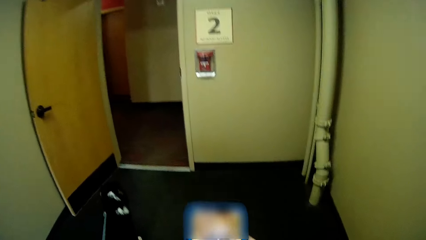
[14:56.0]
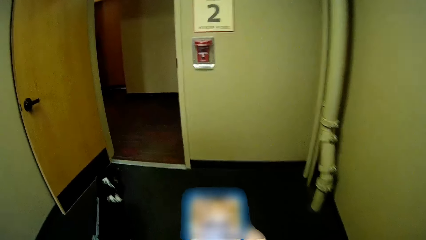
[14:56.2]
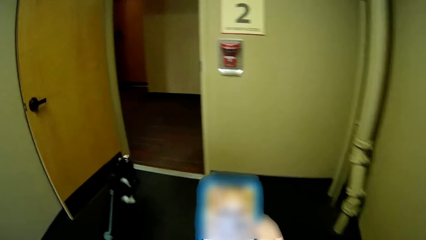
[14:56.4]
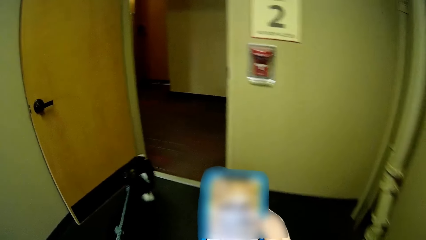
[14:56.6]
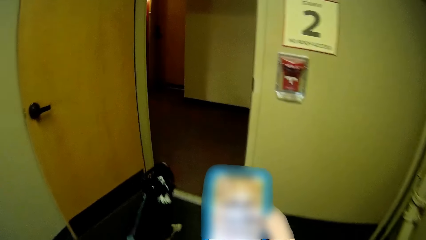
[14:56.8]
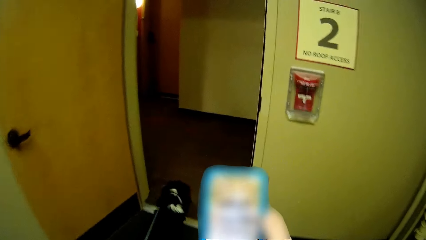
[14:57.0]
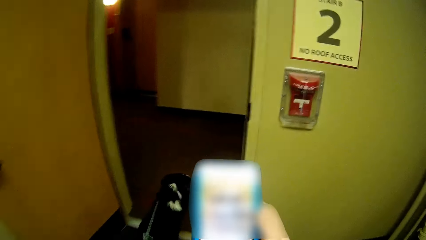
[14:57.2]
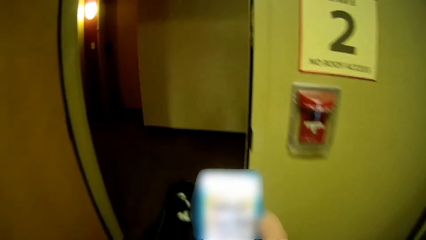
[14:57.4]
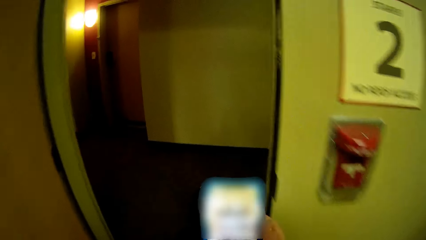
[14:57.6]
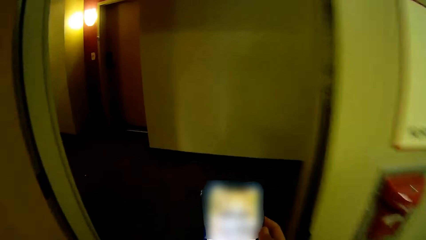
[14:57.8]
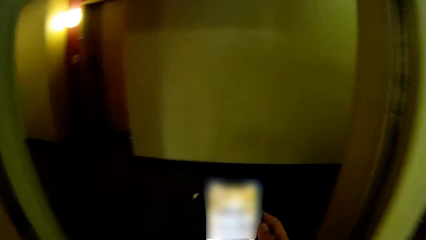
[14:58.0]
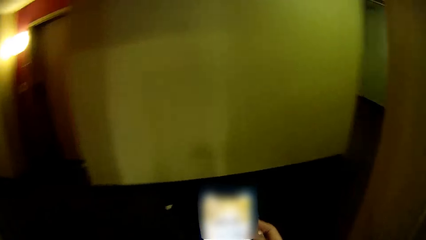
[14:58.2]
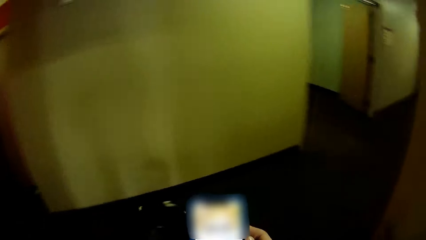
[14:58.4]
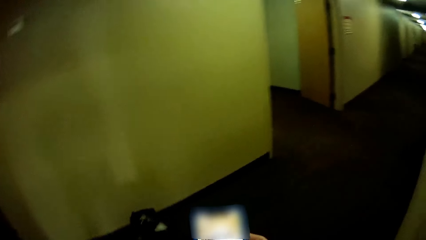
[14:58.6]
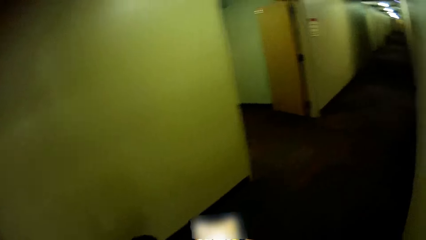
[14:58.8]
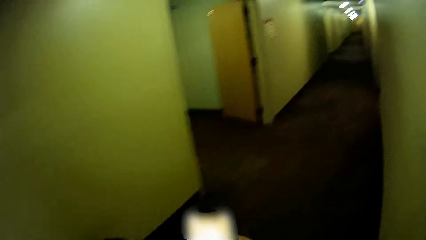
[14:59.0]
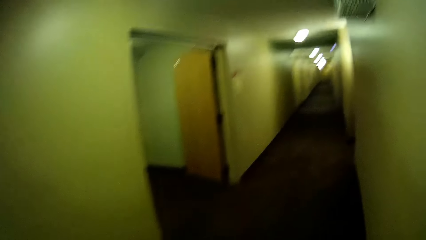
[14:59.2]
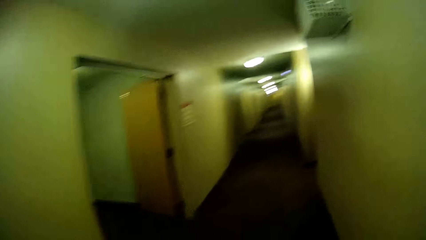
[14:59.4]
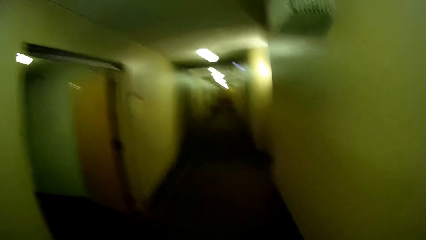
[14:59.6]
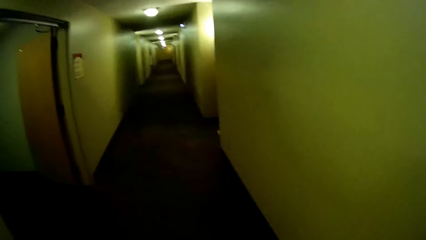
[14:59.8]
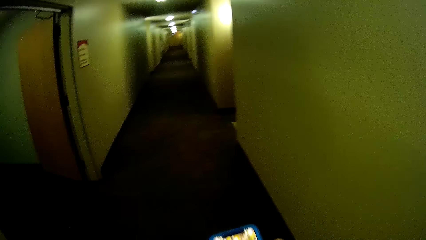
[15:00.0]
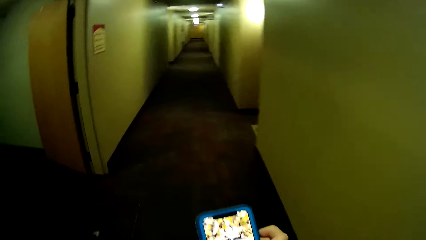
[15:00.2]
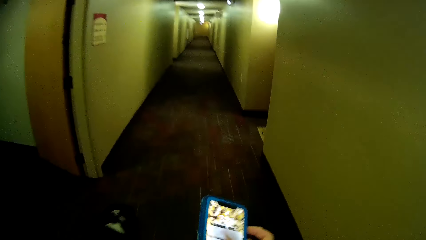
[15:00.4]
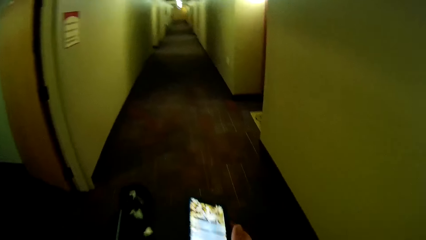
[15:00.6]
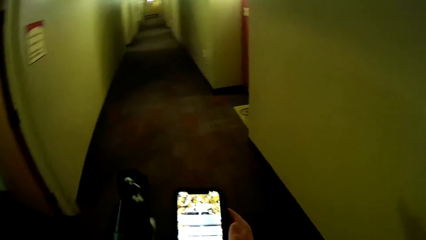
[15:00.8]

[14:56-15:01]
The camera wearer picks up a phone. They scroll through the phone, walk, and guide the dog with the leash.

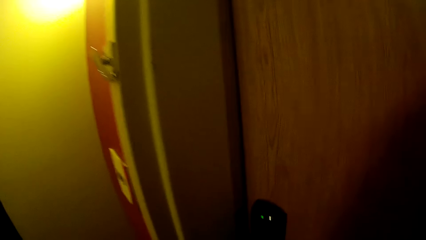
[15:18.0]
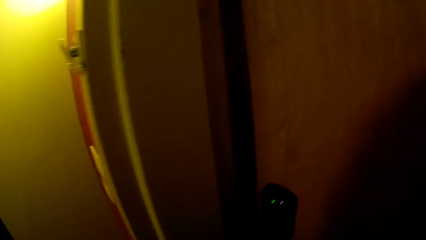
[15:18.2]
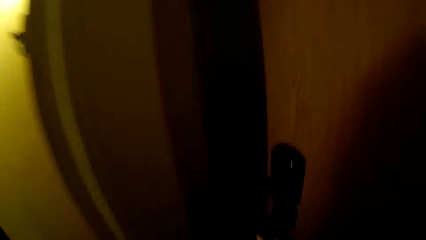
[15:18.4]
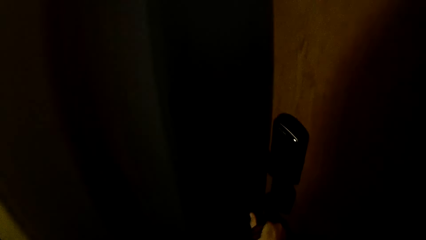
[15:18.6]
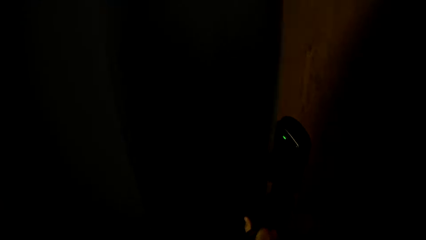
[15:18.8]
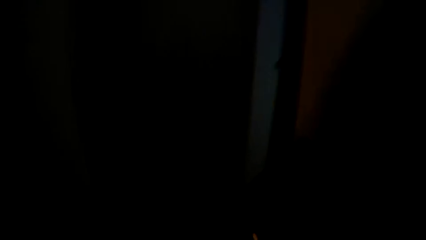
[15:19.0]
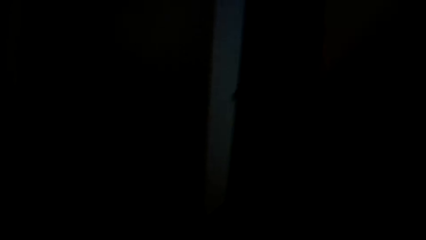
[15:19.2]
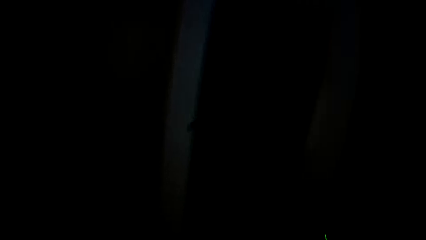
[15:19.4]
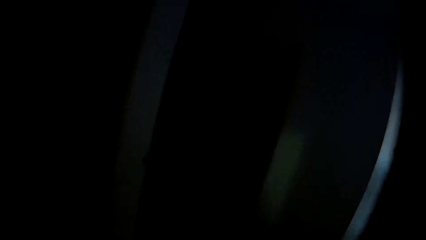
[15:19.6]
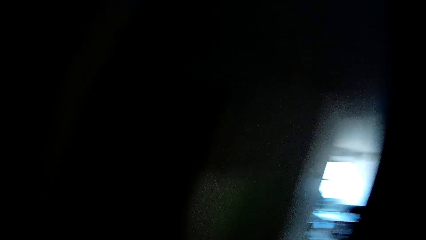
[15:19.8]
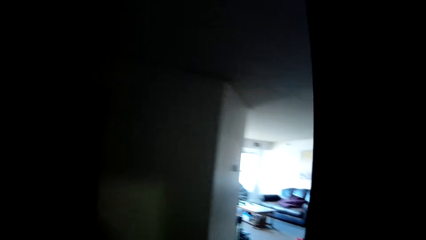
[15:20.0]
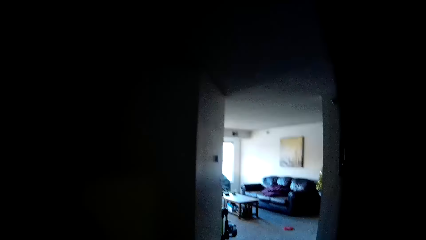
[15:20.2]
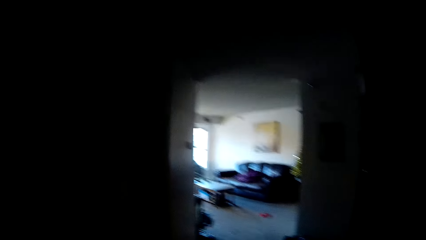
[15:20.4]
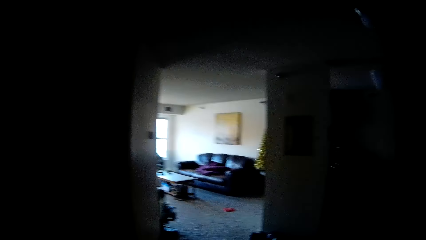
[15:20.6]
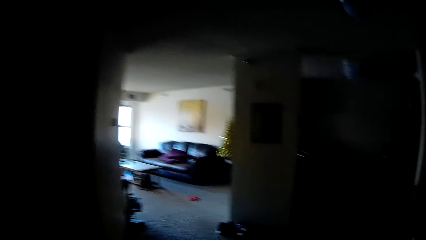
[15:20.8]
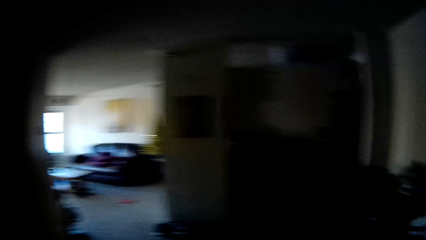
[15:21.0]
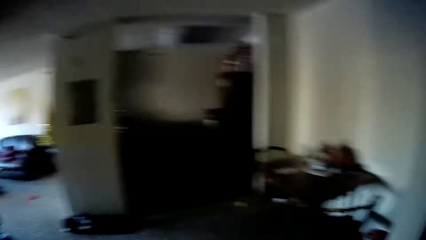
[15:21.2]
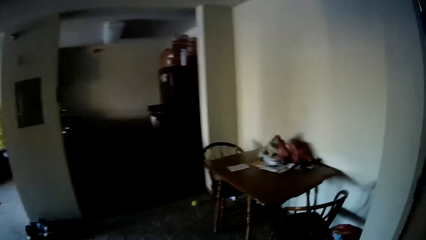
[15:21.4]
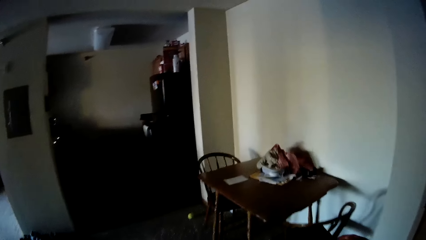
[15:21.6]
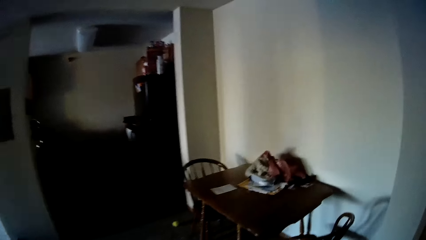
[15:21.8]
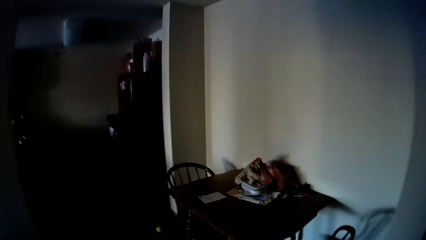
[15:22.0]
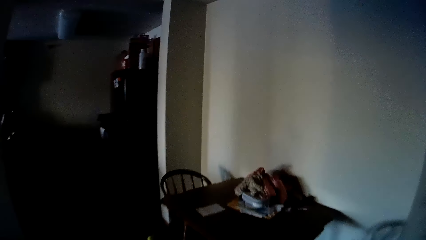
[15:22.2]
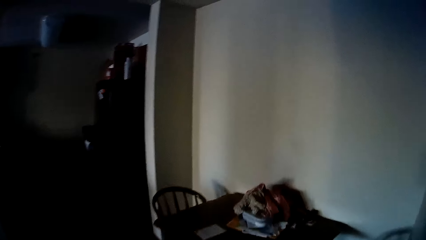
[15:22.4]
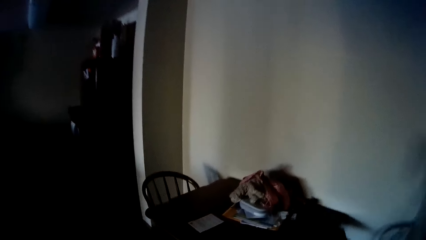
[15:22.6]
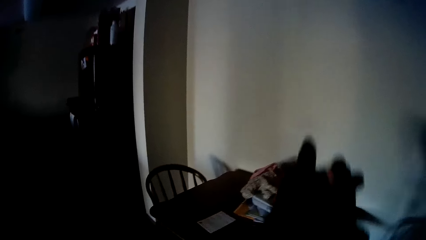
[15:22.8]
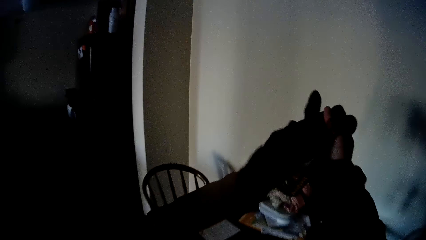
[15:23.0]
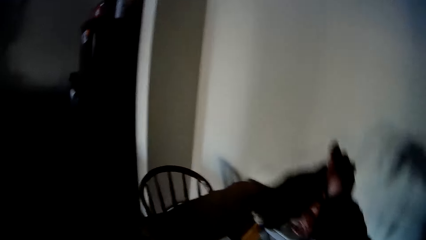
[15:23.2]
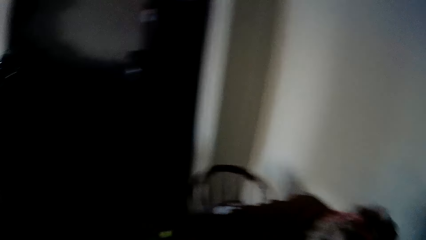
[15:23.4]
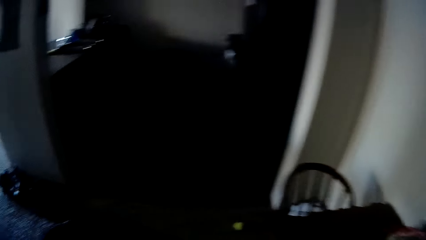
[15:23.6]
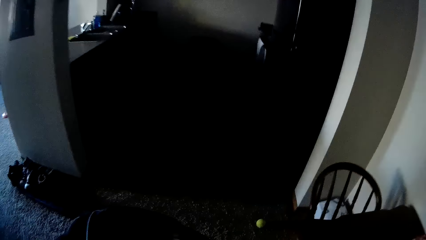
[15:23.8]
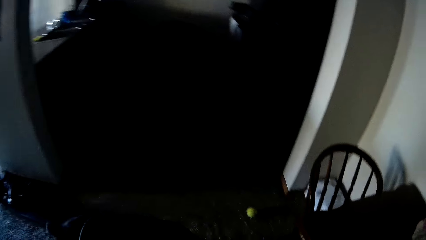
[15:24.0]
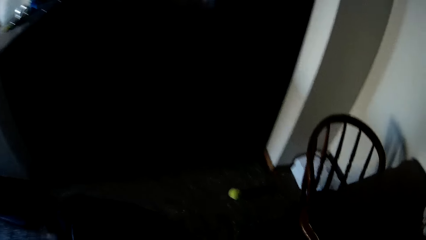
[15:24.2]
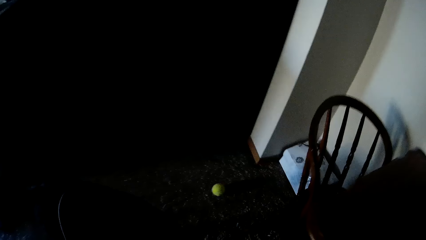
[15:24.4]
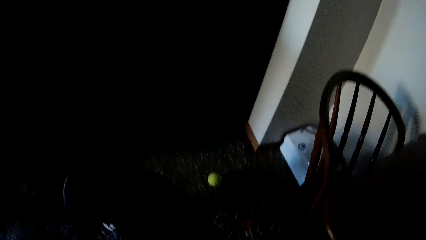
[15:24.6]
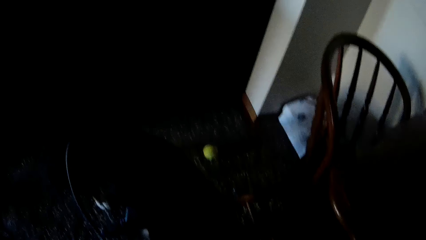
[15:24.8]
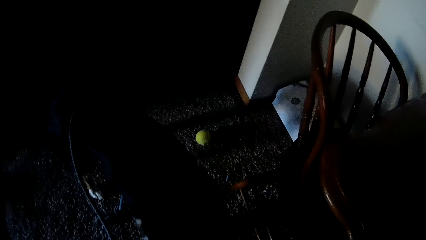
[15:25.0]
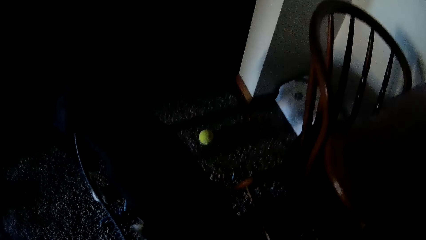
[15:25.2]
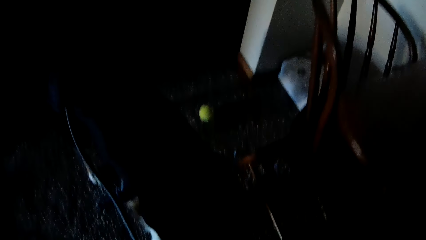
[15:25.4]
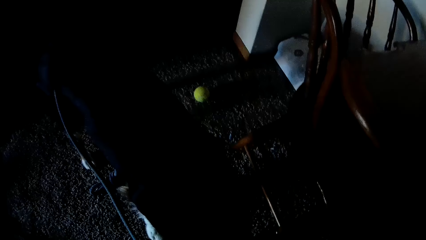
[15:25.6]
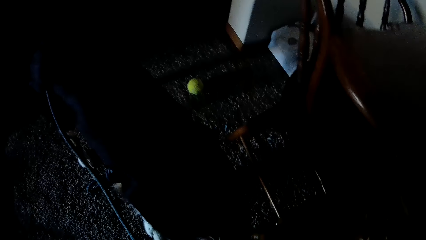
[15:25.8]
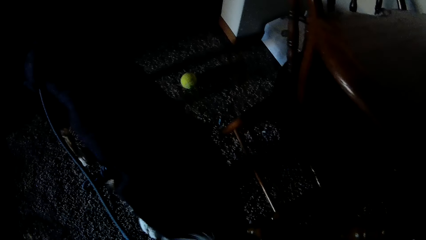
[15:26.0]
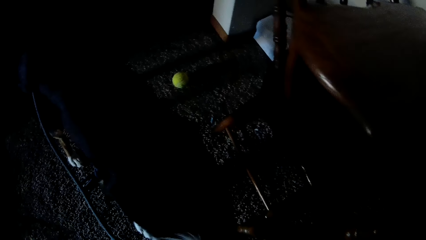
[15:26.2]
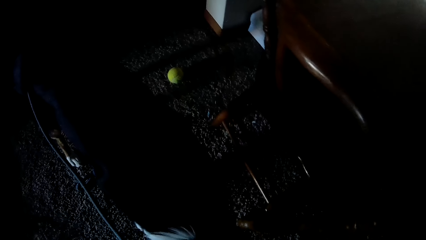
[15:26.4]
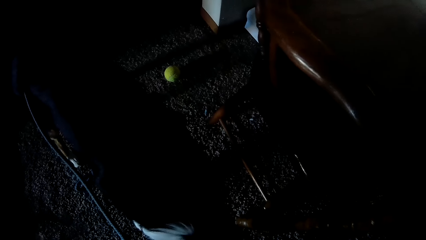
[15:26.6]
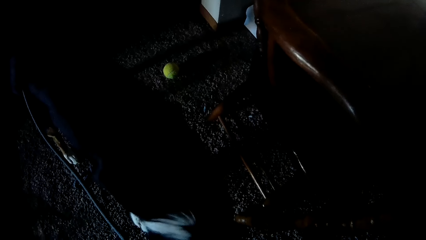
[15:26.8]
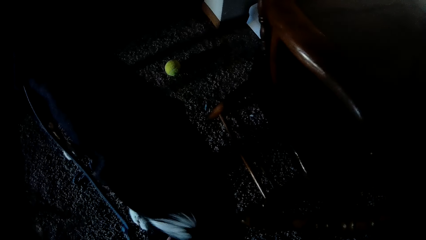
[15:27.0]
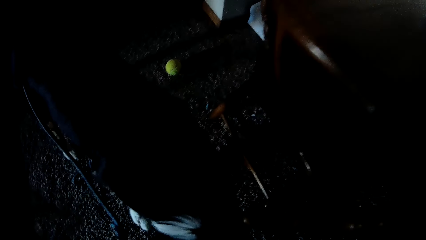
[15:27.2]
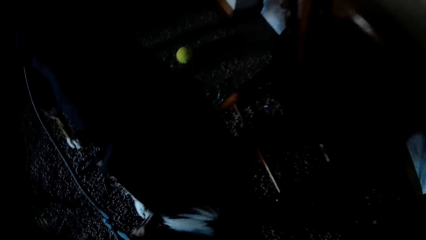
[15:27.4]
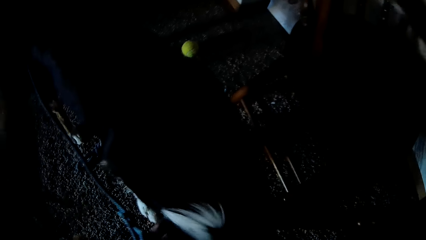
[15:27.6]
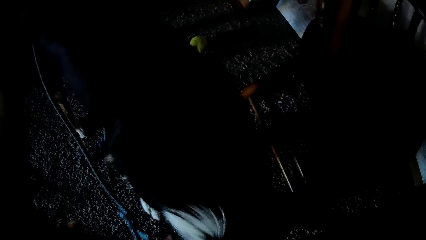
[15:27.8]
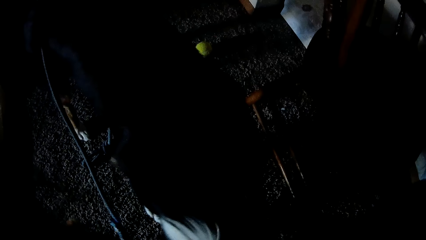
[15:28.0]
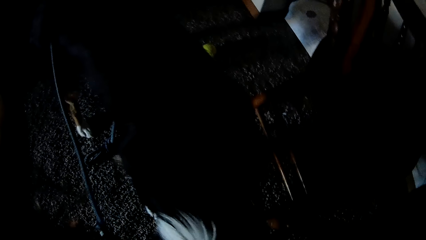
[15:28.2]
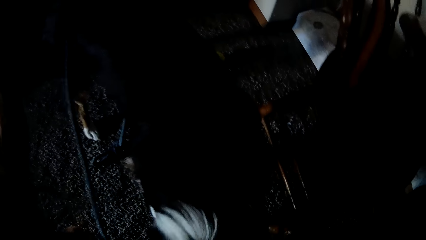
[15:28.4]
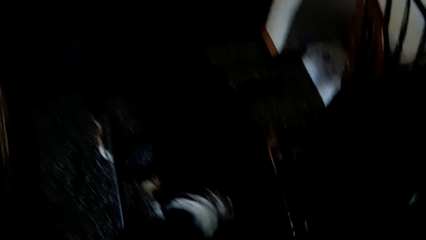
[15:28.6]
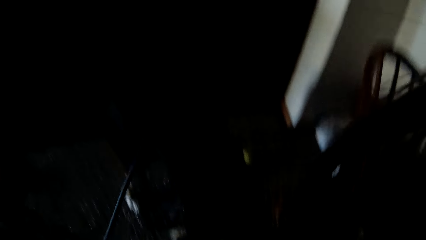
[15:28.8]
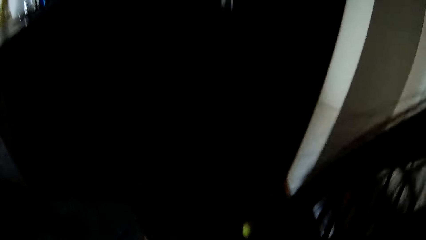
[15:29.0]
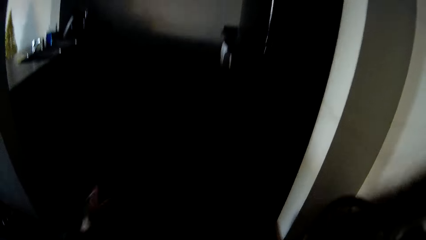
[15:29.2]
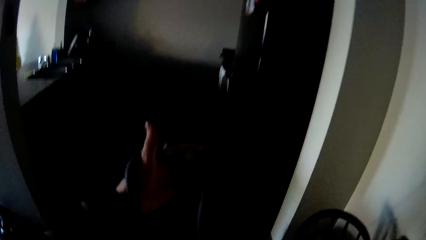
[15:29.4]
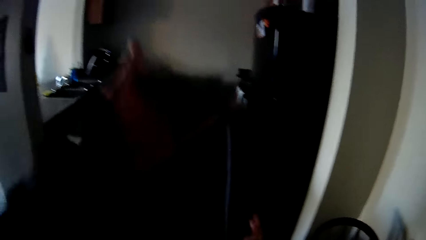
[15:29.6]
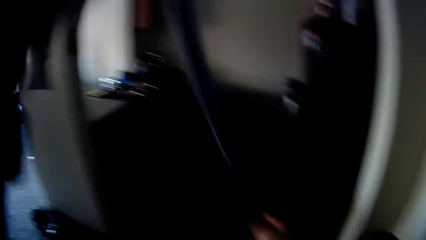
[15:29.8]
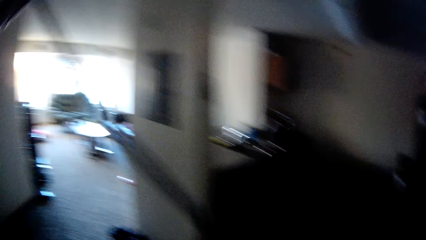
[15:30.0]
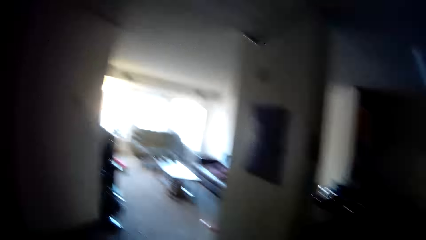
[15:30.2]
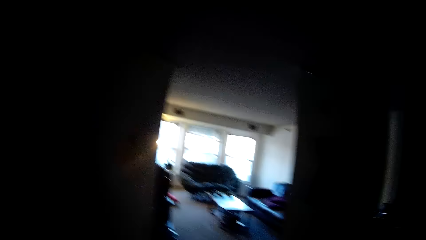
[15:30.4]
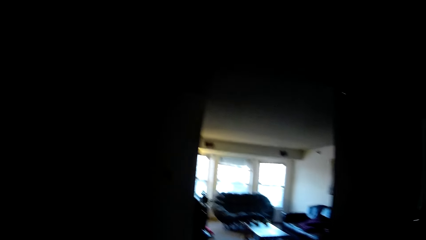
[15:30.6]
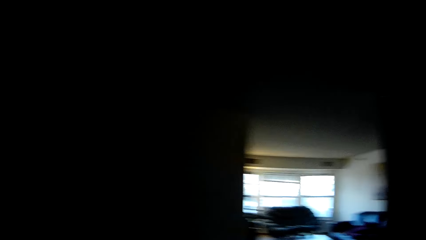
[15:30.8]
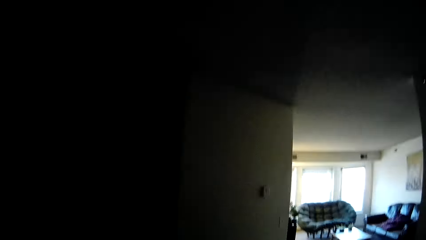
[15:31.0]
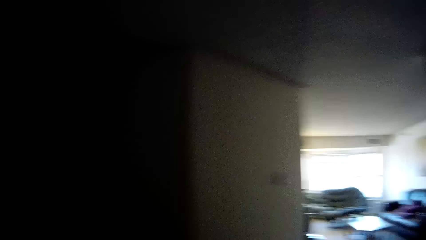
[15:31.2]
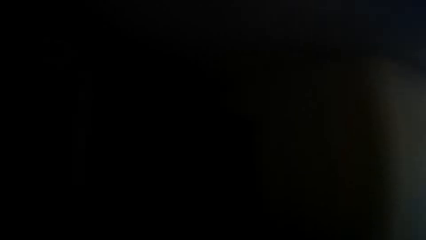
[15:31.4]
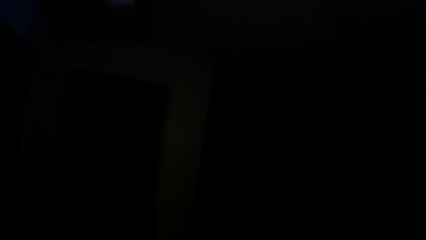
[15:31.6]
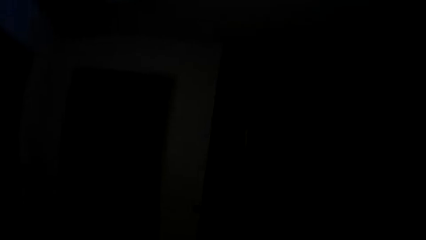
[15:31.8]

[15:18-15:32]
The camera wearer opens the door. They enter the house and walk. They put the gloves on the table. They look at the dog. They stand in the house. They remove the leash from the dog's neck. They lift the dog leash in the house and walk.
